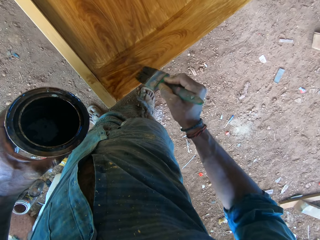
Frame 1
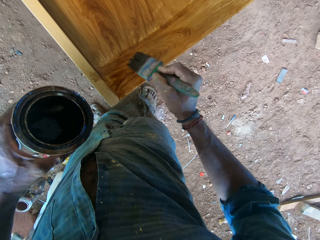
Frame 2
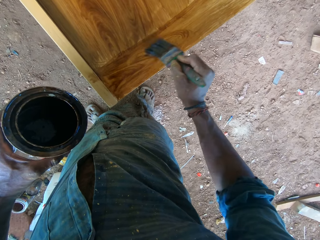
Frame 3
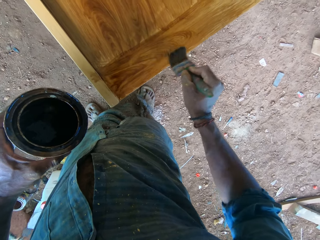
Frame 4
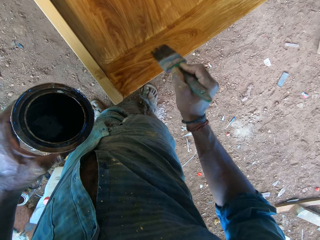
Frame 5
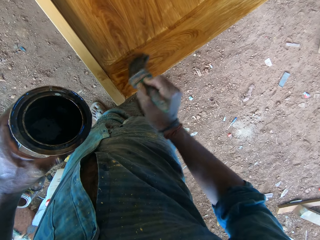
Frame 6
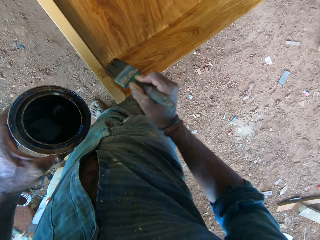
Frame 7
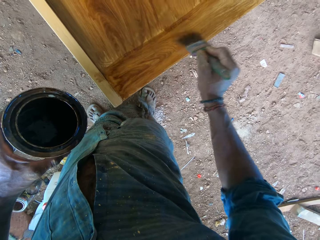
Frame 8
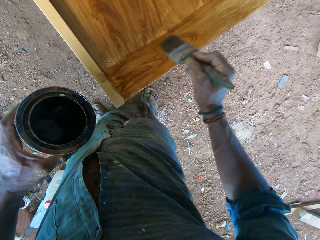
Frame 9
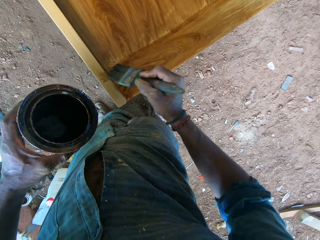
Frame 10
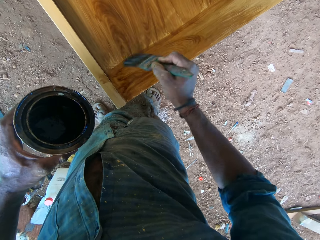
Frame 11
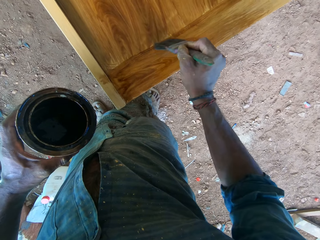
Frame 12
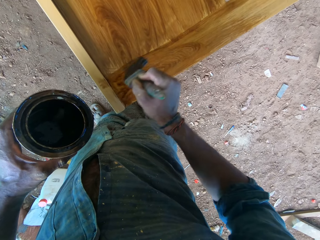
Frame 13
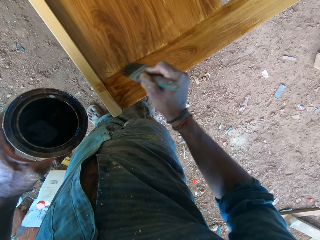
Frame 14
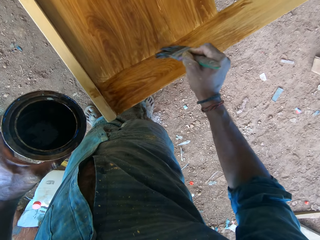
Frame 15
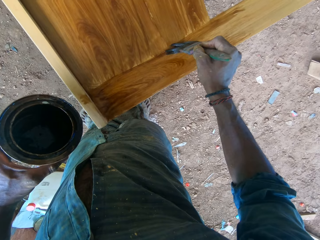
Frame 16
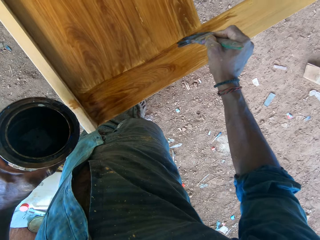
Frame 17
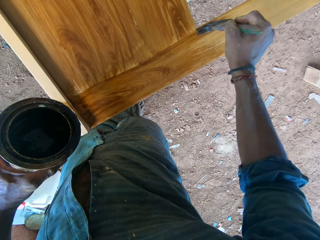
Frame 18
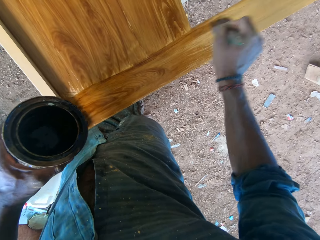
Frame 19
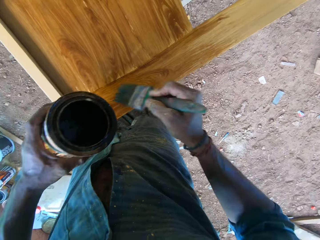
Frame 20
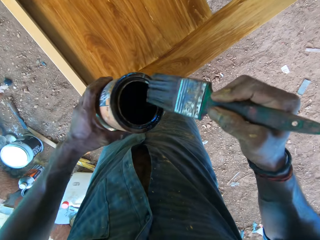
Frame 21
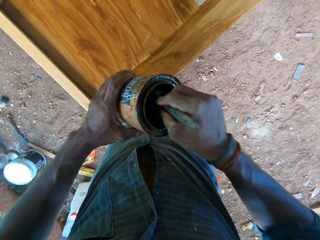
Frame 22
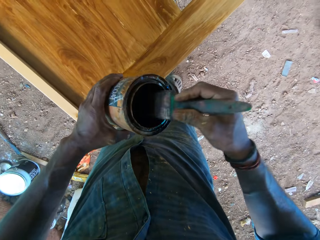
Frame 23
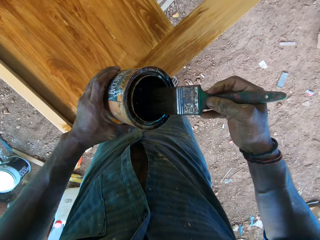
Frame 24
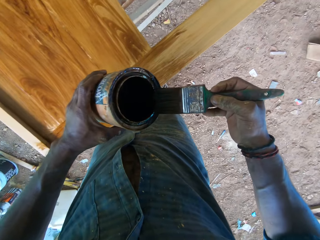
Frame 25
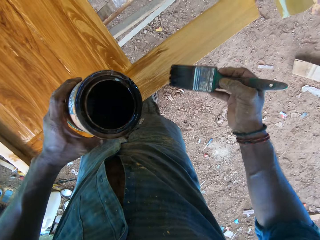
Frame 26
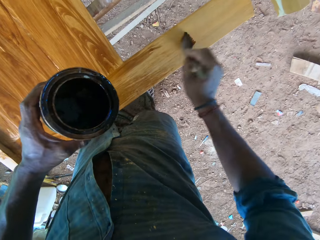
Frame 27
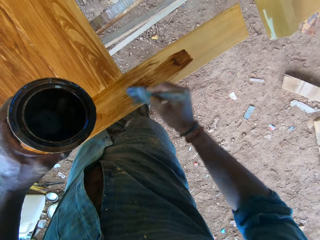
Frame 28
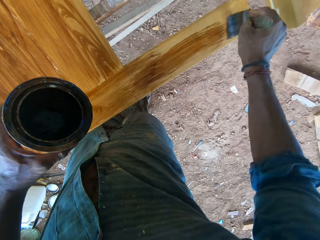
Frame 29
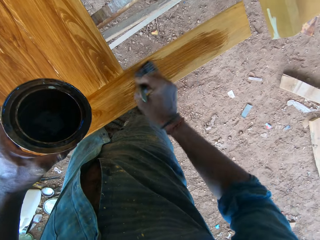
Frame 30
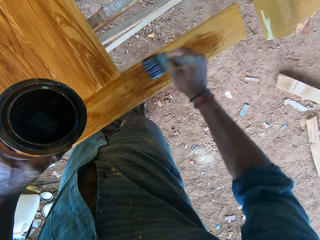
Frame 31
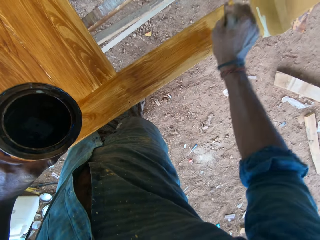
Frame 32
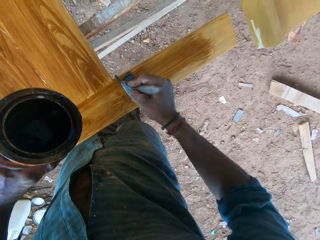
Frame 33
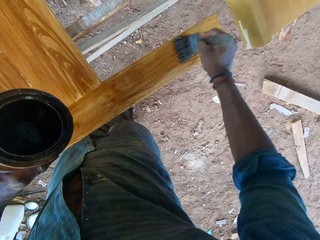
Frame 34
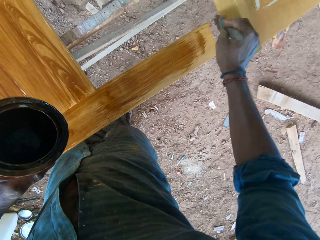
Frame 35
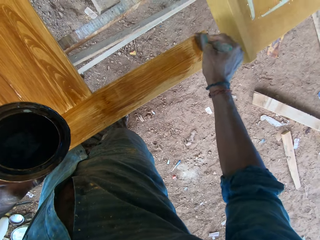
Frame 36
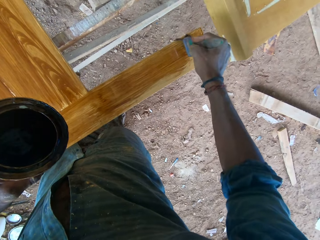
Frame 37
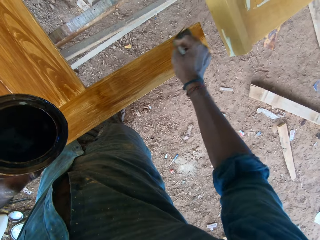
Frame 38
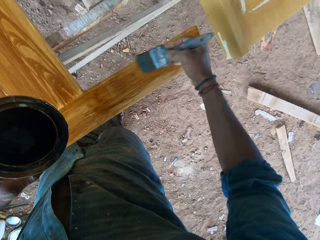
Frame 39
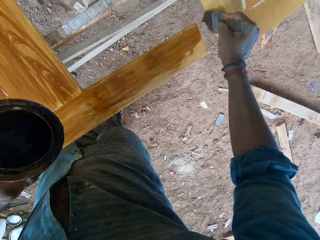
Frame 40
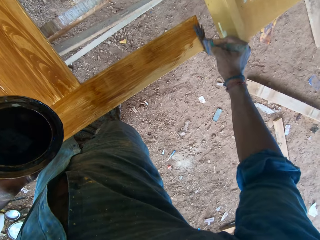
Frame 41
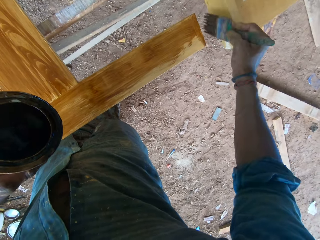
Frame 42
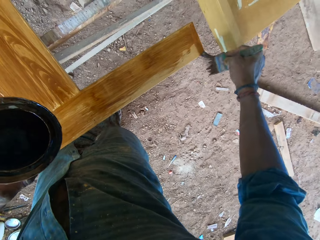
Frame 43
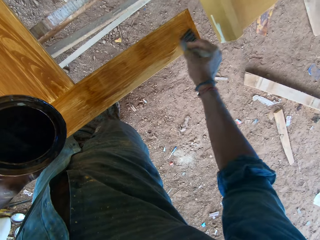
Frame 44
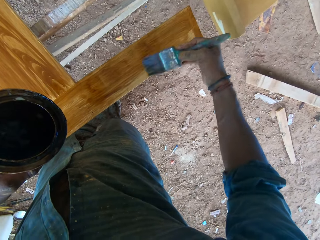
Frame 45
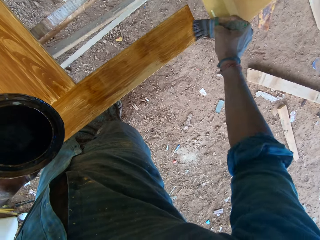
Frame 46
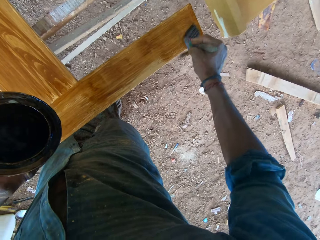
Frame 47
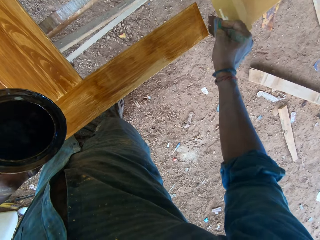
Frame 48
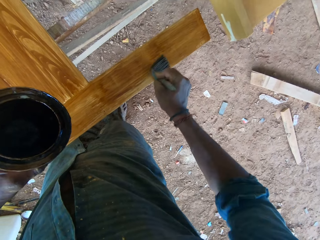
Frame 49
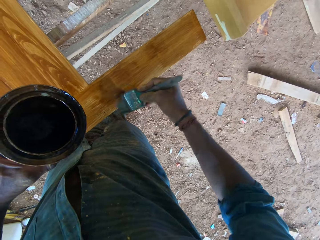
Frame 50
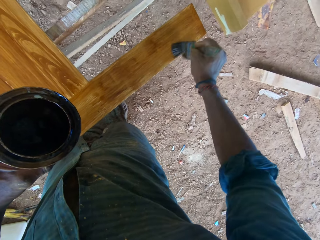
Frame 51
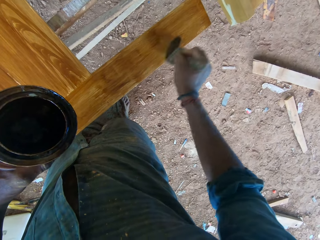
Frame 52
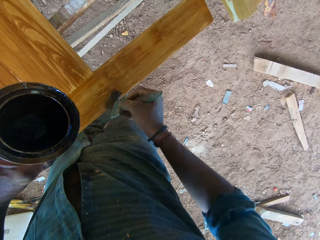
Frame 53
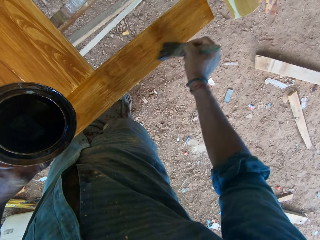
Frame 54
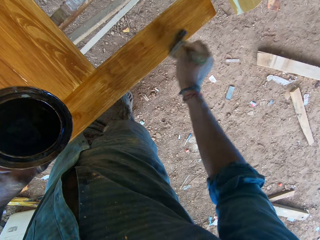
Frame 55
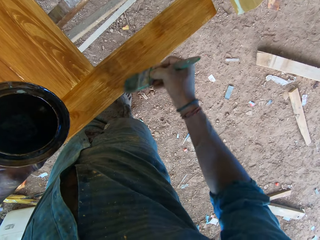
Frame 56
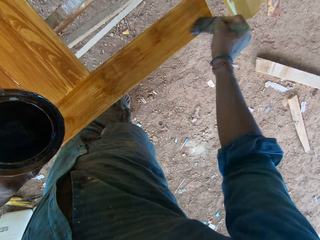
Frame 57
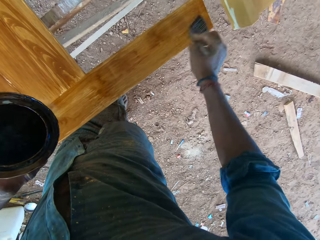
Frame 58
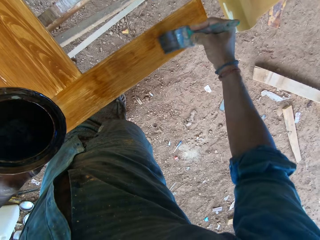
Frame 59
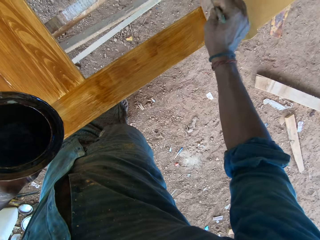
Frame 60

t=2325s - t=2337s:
The camera wearer dips the paintbrush into the can of lacquer with his right hand. He slides the paintbrush along the rim of the can of lacquer with his right hand. He polishes the wooden board on the workbench frame with the paintbrush in his right hand.

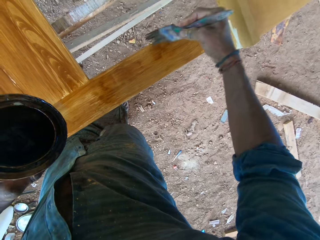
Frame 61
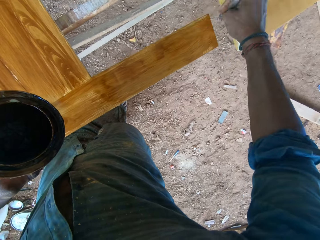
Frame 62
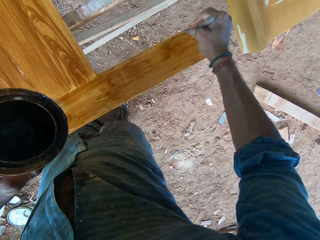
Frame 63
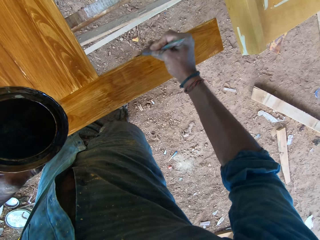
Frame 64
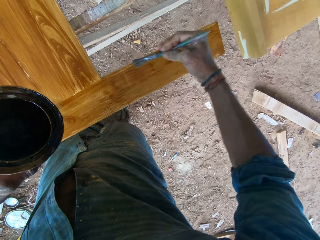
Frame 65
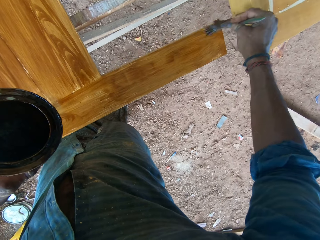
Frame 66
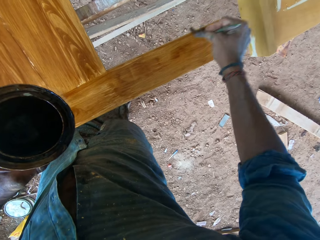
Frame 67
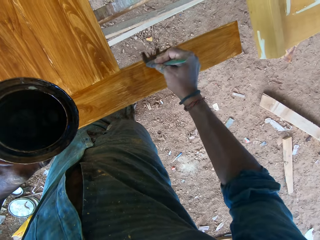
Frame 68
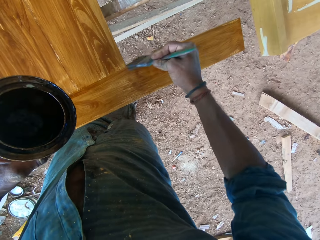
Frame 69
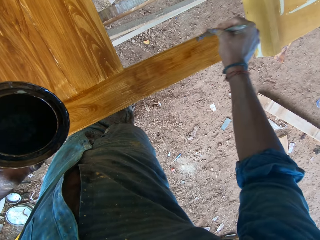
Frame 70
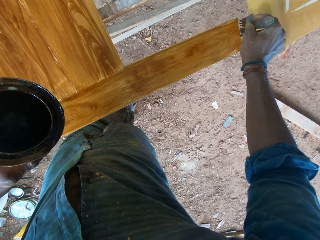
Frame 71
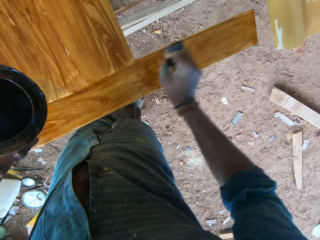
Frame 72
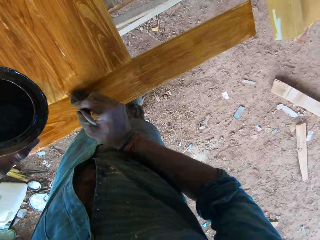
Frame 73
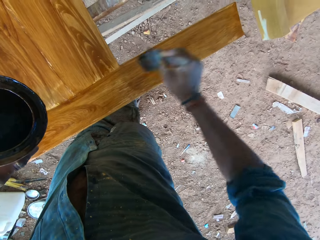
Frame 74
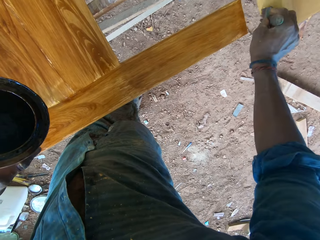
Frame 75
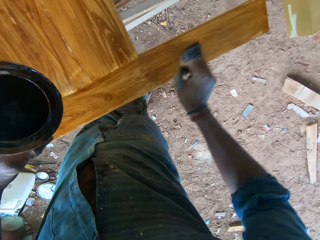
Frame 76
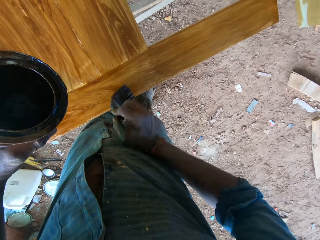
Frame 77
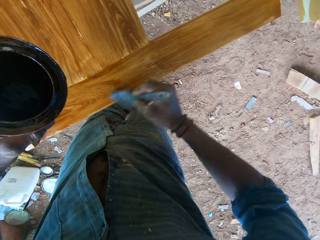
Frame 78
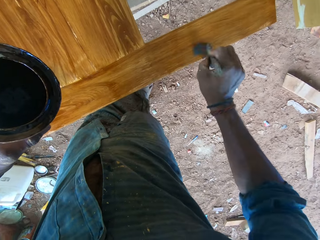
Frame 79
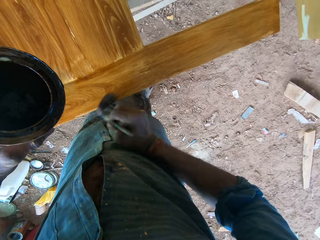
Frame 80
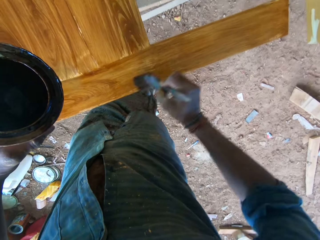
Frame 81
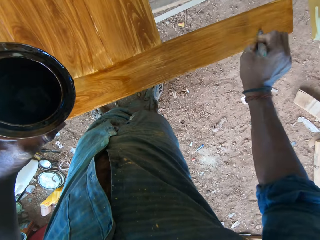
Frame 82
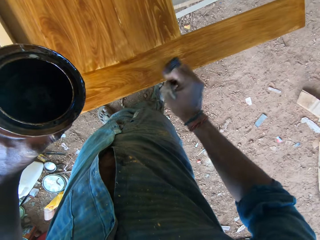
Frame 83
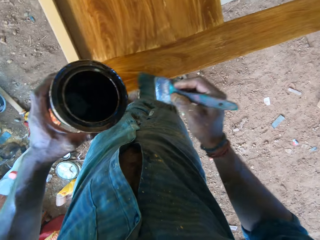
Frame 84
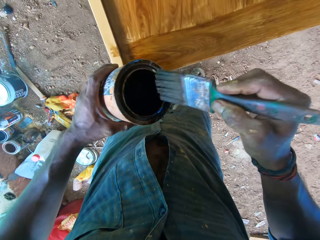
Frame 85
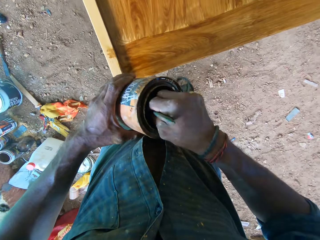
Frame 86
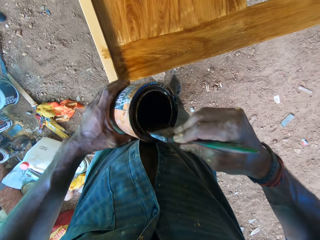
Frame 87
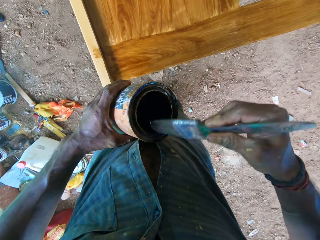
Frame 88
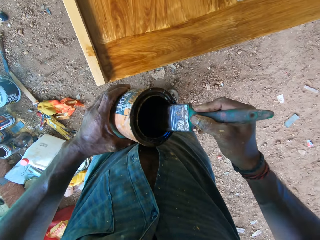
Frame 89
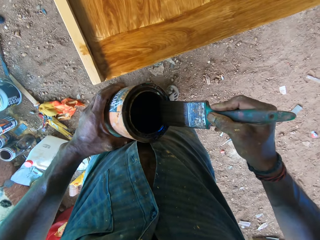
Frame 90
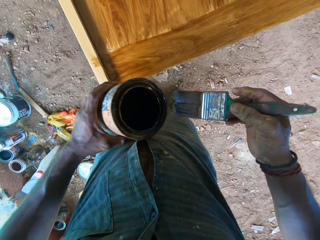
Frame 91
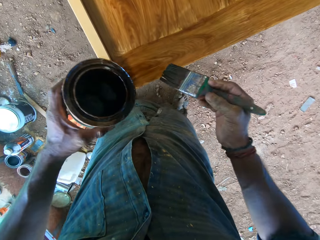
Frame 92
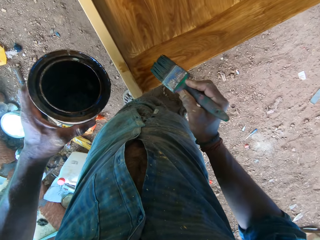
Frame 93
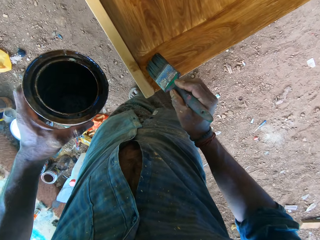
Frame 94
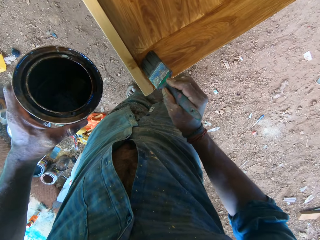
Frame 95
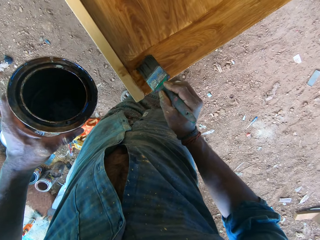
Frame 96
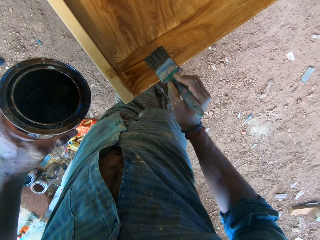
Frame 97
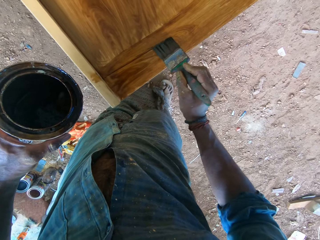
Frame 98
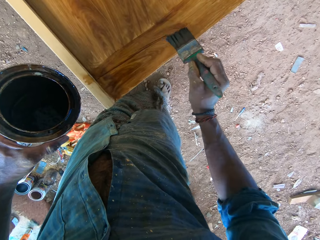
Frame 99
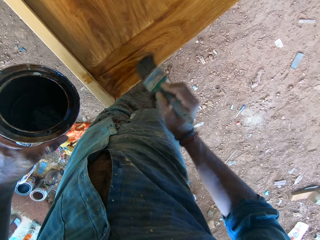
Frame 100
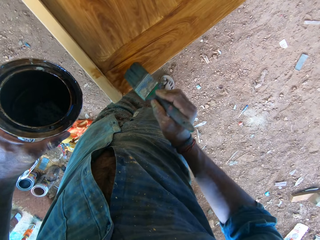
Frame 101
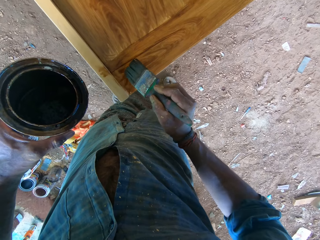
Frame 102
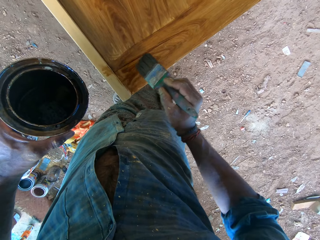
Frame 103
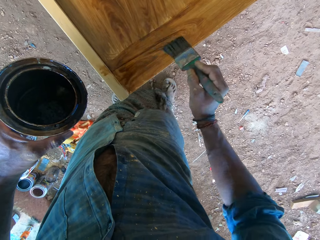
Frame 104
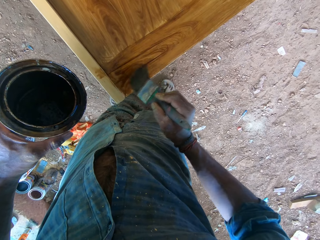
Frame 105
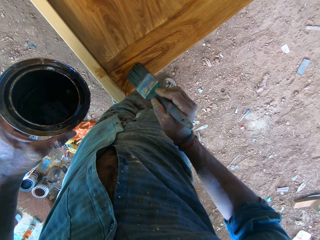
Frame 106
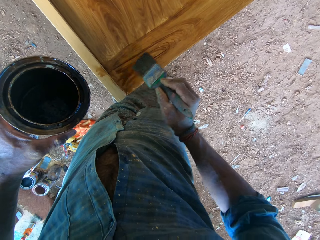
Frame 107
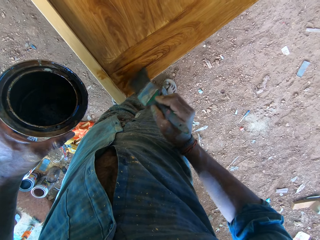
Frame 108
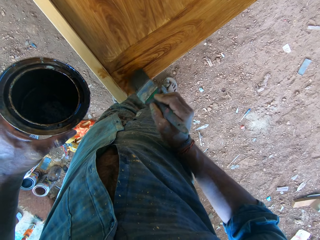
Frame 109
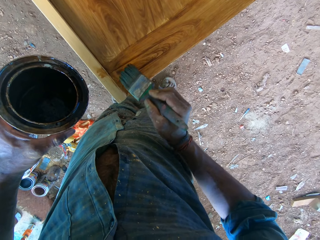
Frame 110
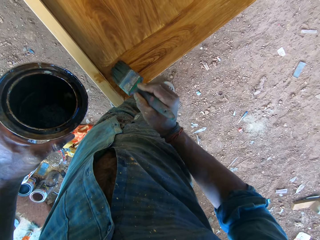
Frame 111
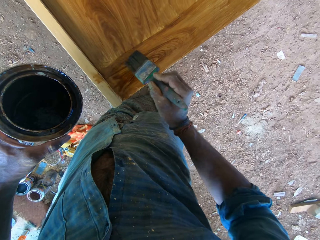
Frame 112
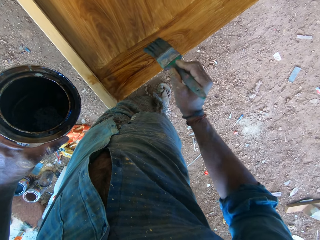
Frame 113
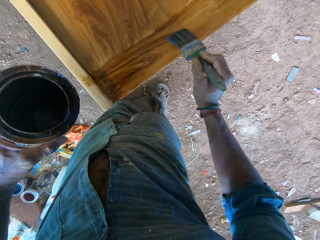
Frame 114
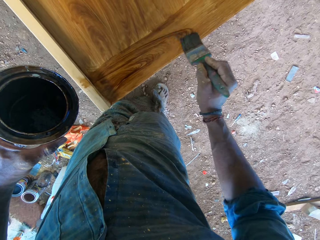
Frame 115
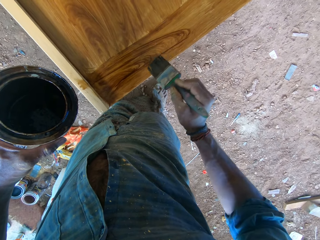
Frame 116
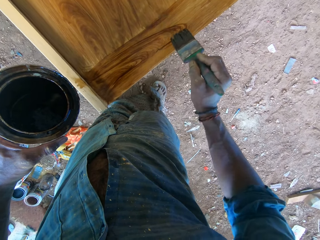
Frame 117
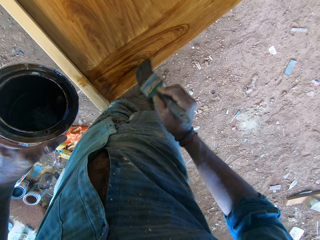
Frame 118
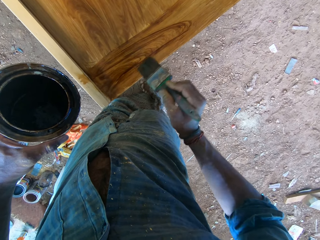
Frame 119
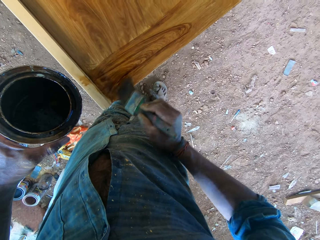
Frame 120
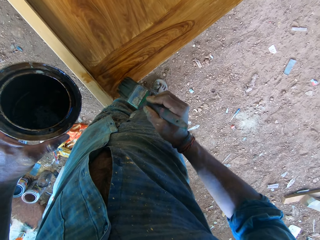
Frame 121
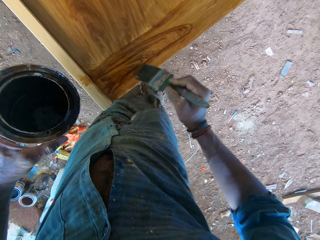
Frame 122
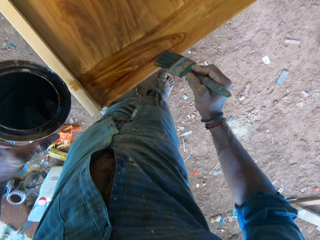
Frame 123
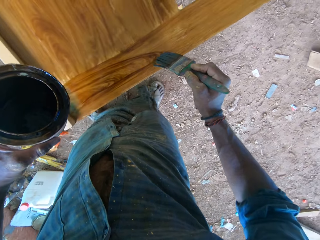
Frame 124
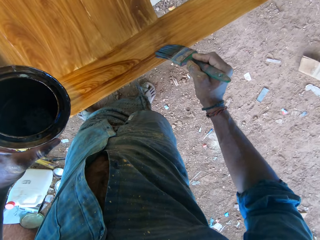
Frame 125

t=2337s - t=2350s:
The camera wearer dips the paintbrush into the can of lacquer with his right hand. He slides the paintbrush along the rim of the can of lacquer with his right hand. He designs patterns on the wooden board on the workbench frame with the paintbrush in his right hand.
